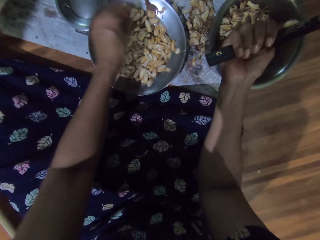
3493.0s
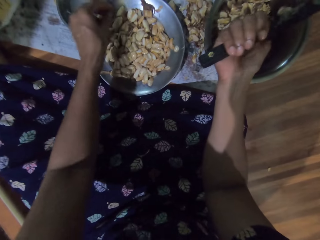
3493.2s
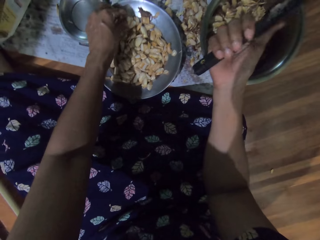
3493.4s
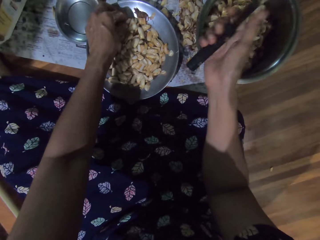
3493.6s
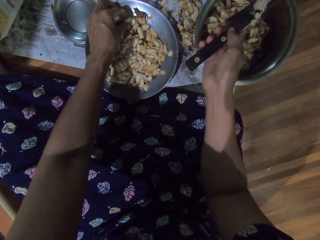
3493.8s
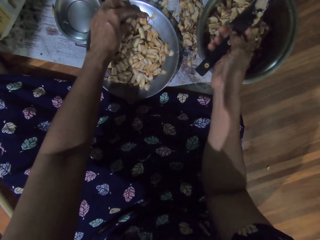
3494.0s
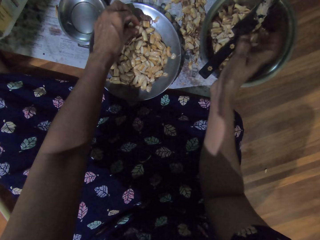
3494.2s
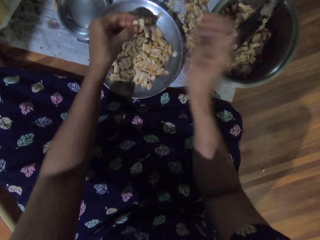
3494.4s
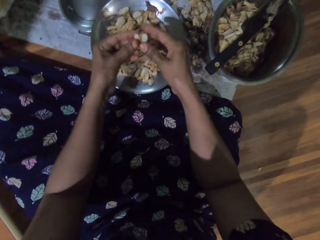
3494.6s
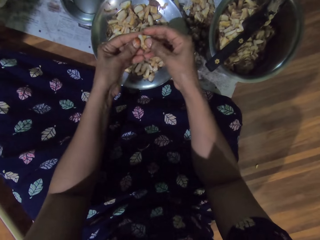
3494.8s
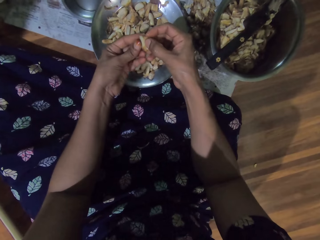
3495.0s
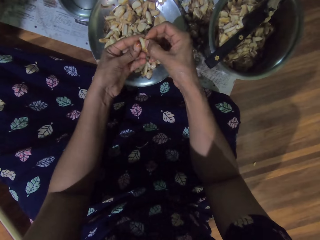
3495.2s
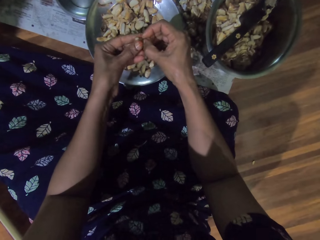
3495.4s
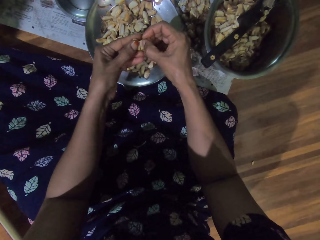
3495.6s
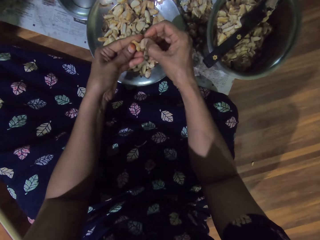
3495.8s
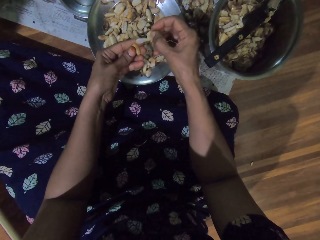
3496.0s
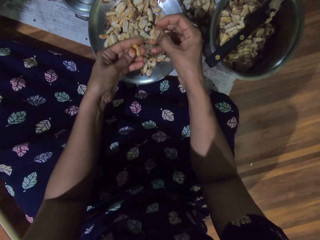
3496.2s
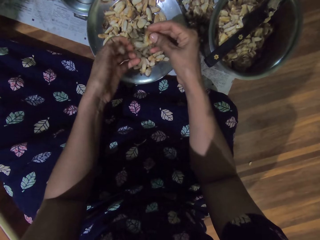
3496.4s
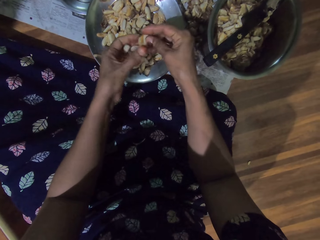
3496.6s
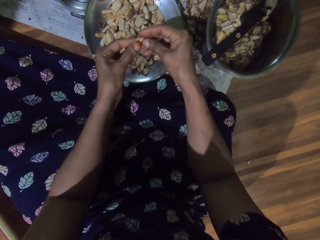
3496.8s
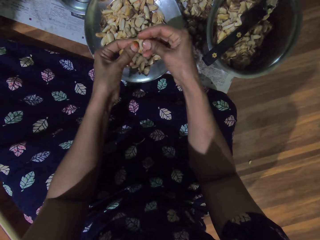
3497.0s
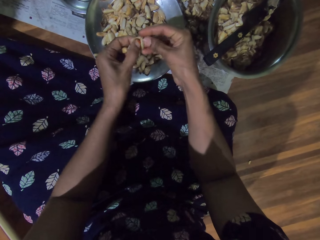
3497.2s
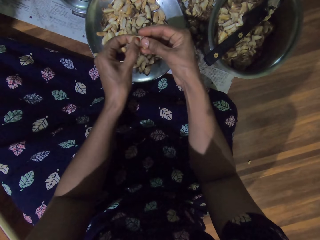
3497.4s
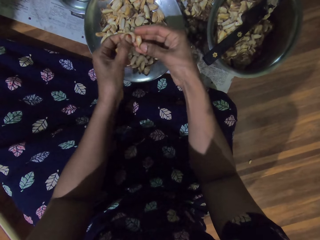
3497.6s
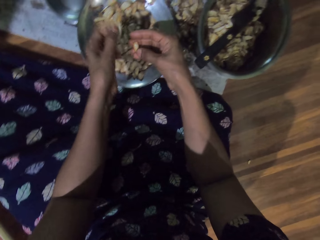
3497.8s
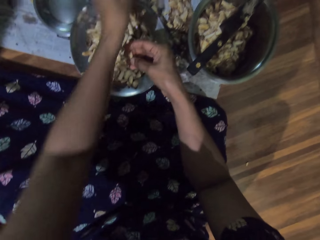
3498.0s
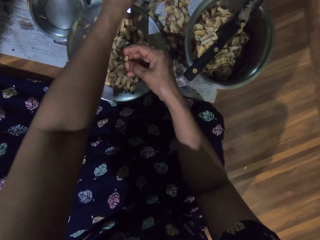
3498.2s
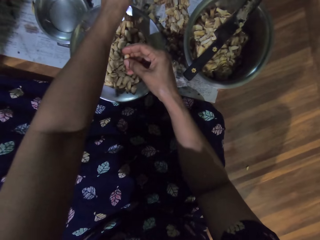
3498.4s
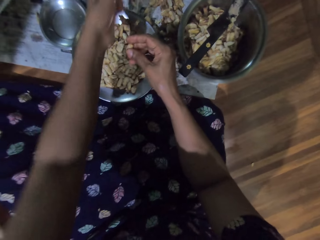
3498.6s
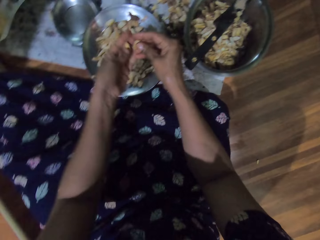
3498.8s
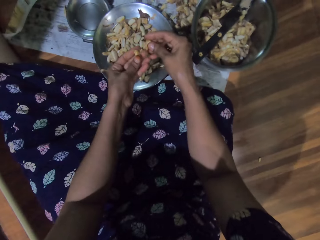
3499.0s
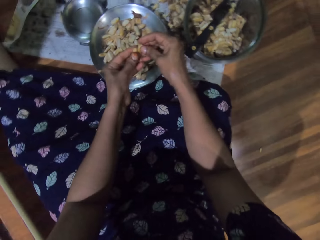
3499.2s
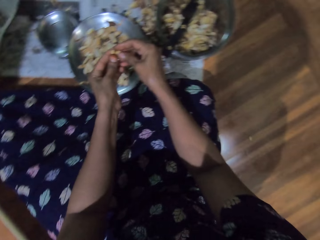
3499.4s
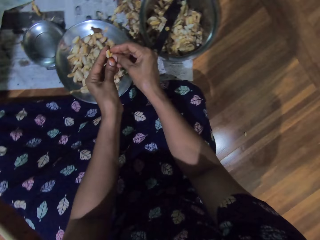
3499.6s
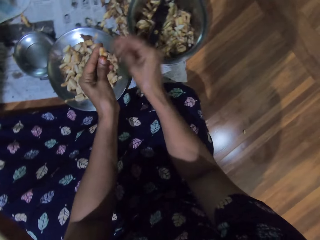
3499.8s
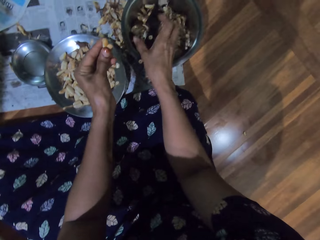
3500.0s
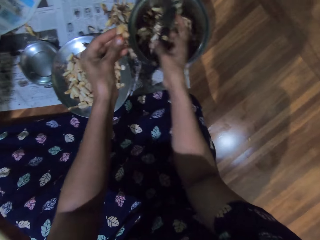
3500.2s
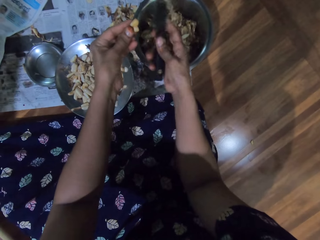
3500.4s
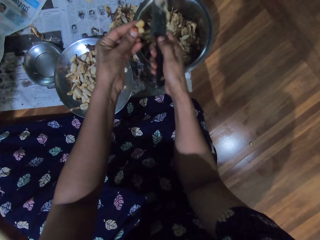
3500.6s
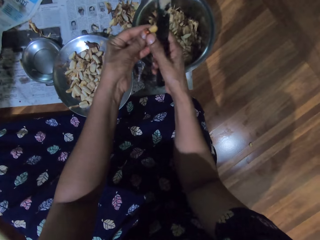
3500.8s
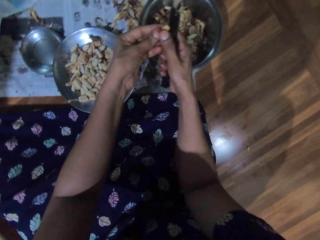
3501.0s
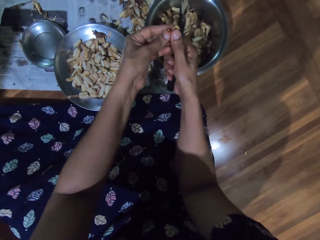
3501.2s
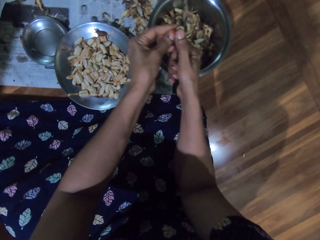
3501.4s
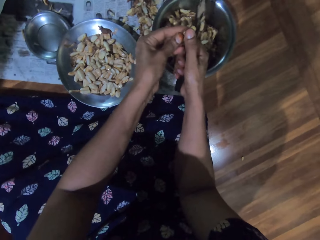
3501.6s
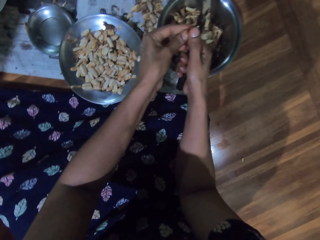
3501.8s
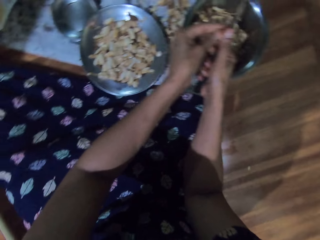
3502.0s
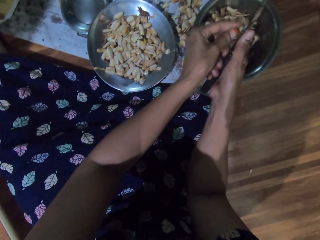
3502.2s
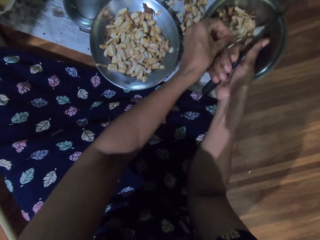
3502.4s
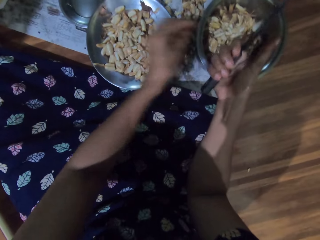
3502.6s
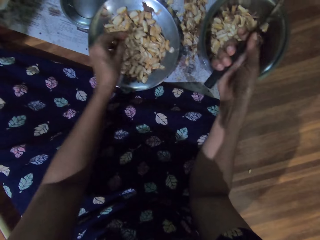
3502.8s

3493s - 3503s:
The camera wearer picks up a garlic pod from the steel bowl on the newspaper on the floor with her left hand. She places the knife in her right hand into the steel bowl. She peels the garlic pod with both hands. She throws the garlic pod shaft in her left hand on the newspaper on the floor. She passes the garlic pod in her left hand to her right hand. She picks up the knife from the steel bowl with her right hand. She cuts the garlic pod in her left hand into the steel bowl with the knife in her right hand.

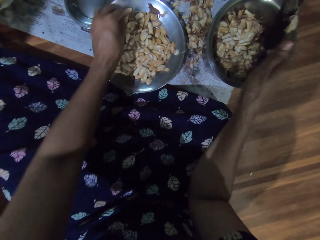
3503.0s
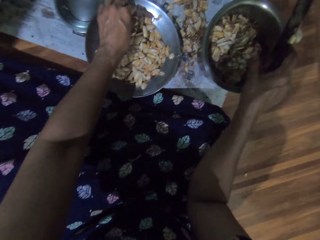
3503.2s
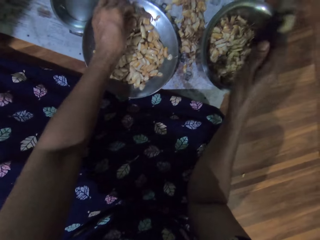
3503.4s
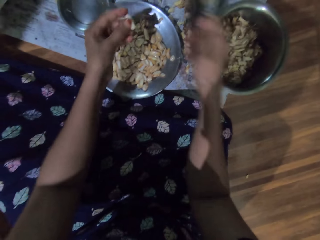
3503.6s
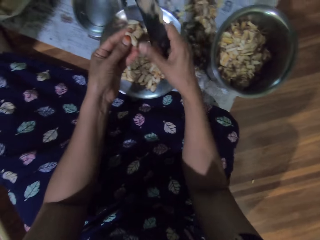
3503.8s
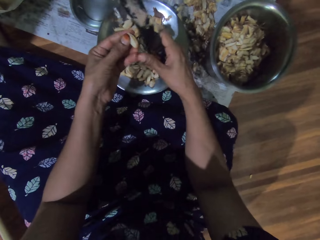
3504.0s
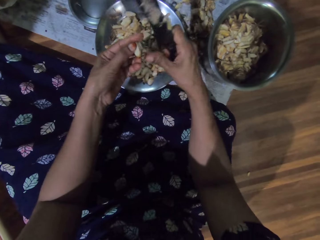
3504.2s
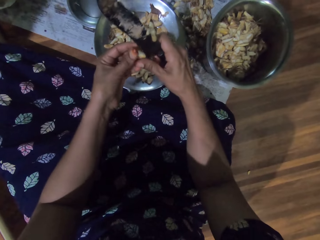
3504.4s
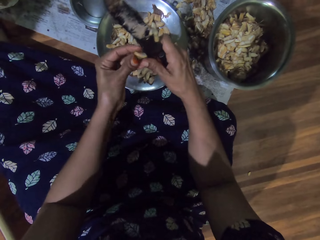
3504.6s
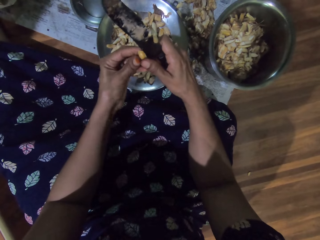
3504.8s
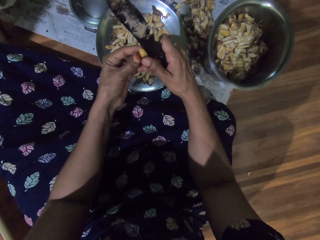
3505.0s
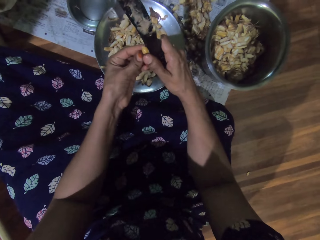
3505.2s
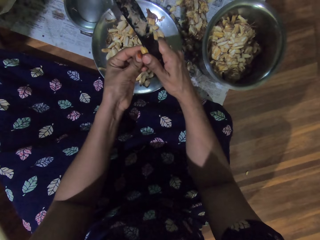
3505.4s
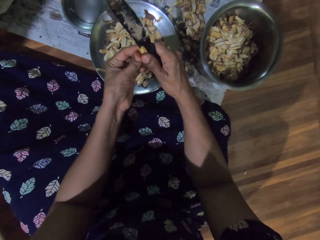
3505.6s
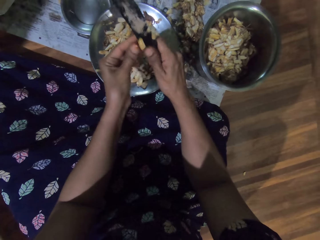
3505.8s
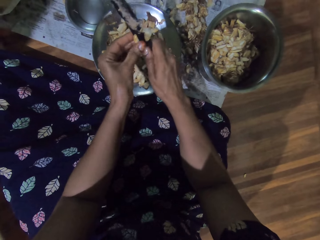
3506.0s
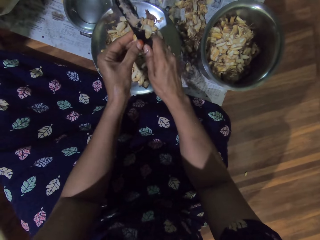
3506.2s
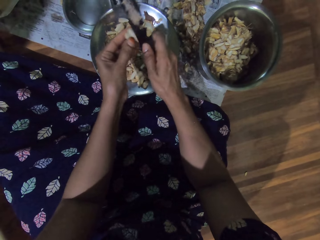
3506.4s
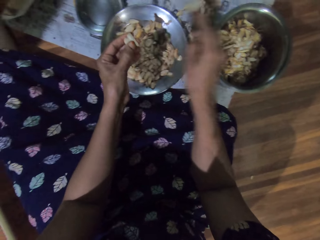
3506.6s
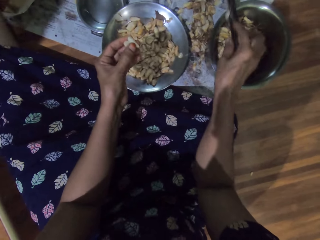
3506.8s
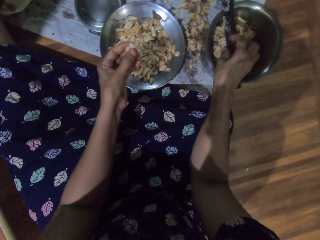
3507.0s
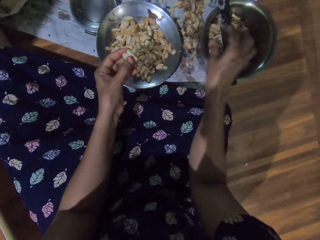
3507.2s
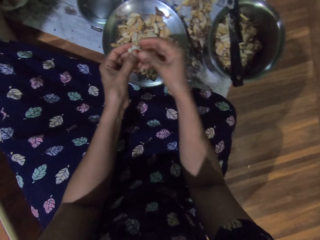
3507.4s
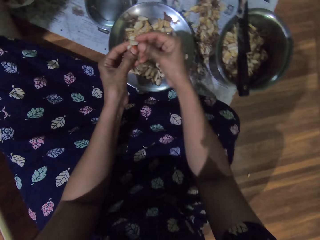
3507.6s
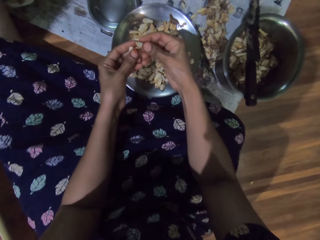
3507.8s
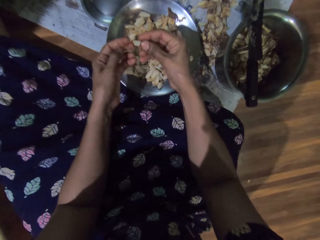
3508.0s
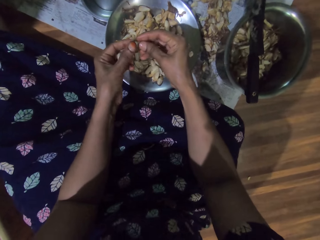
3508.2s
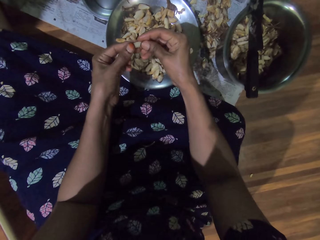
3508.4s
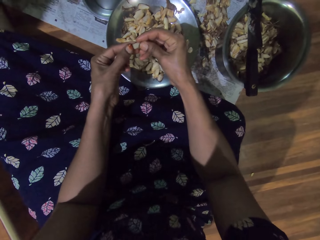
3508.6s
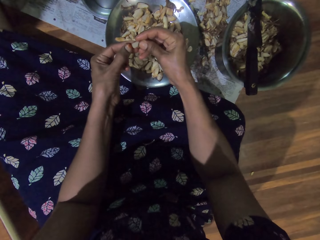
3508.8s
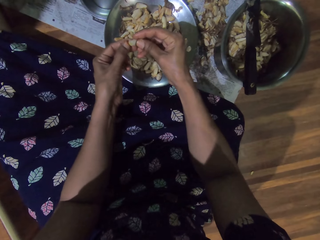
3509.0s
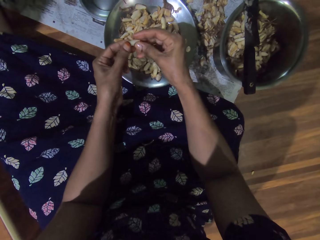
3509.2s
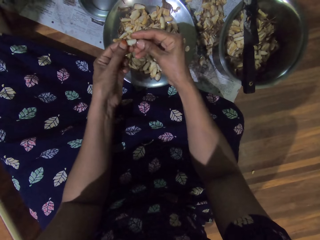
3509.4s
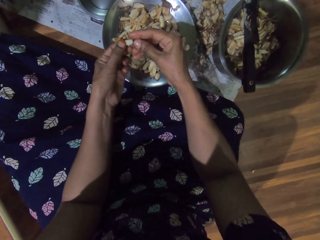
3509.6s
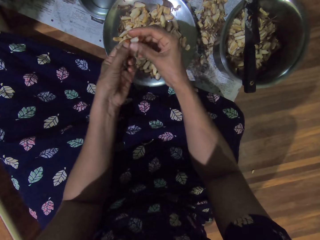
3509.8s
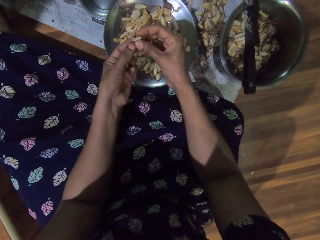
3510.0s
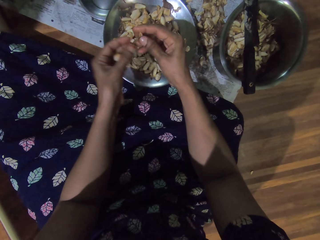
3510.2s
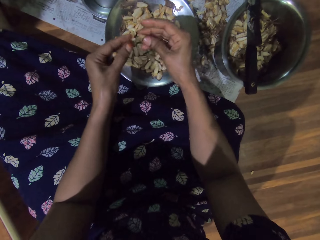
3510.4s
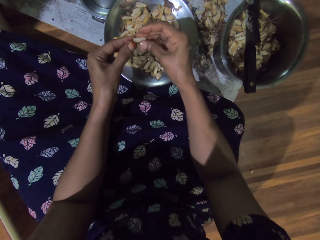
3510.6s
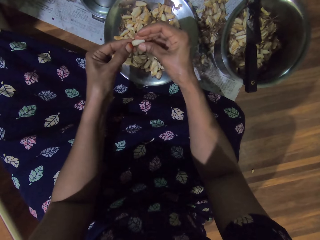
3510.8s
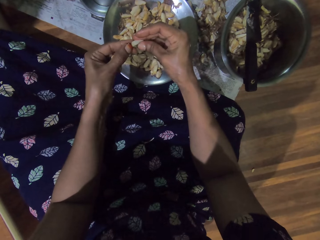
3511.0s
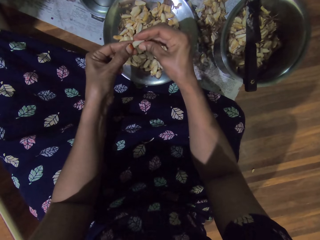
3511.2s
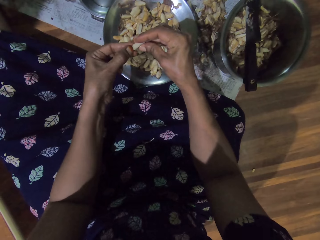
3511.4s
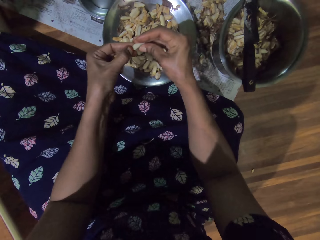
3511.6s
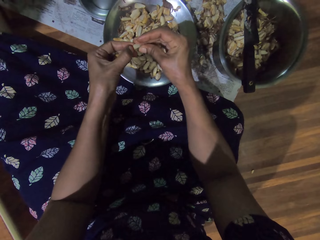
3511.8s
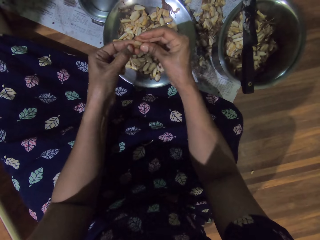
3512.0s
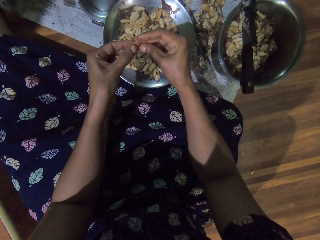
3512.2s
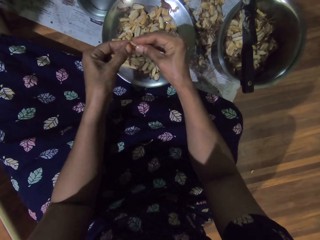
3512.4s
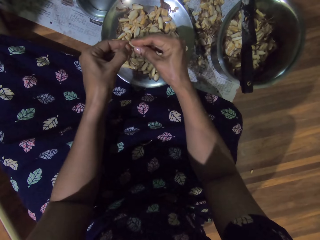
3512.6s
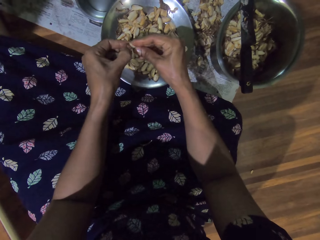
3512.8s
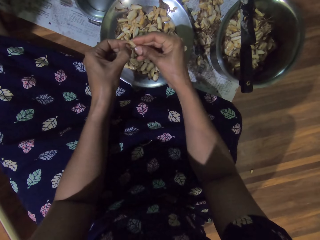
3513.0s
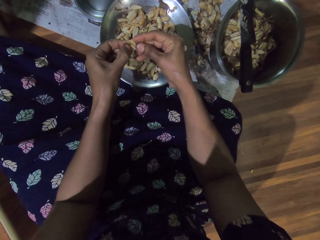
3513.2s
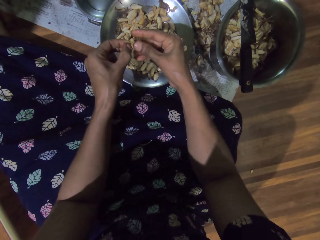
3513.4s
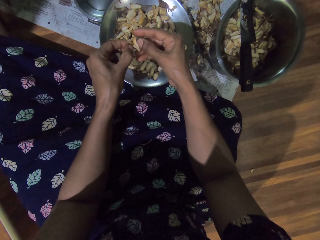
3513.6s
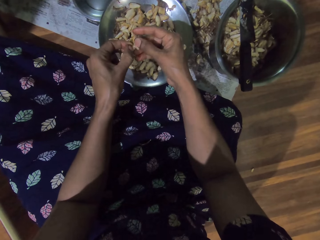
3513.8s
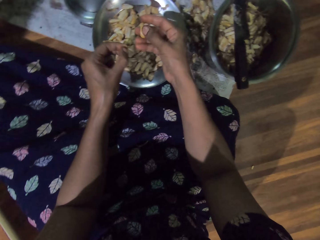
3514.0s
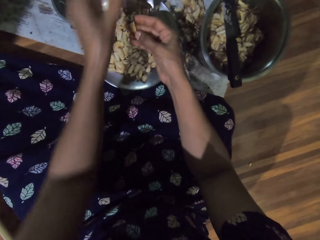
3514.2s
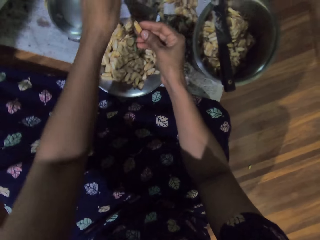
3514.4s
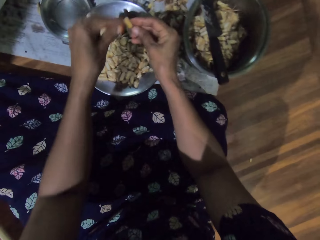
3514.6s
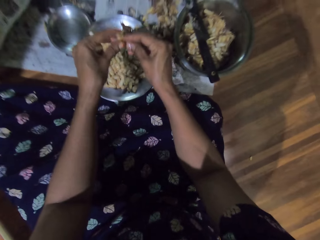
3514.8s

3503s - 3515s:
The camera wearer picks a garlic pod from the steel bowl on the newspaper on the floor with her left hand. She cuts the garlic pod in her left hand with the knife in her right hand. She places the knife in her right hand into the steel bowl on the newspaper on the floor. She peels the garlic pod with both hands. She puts the garlic peel down.
